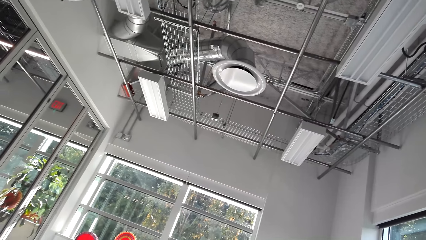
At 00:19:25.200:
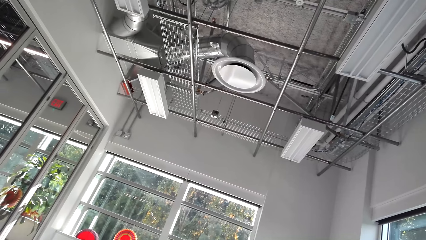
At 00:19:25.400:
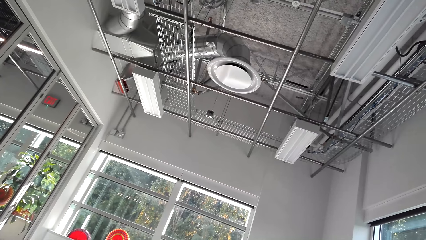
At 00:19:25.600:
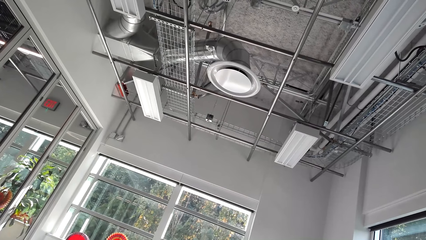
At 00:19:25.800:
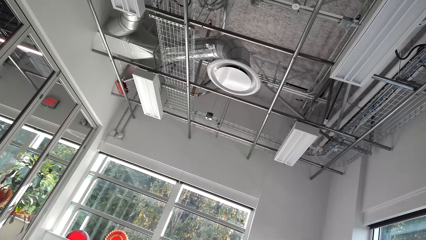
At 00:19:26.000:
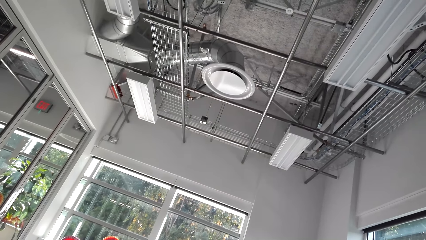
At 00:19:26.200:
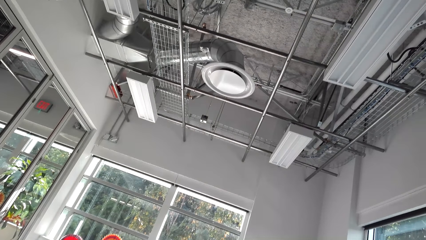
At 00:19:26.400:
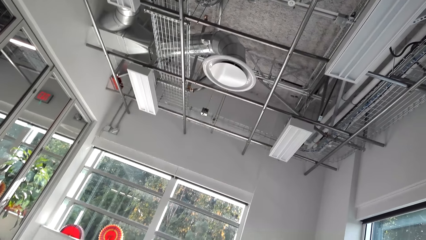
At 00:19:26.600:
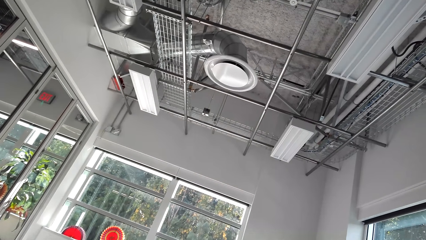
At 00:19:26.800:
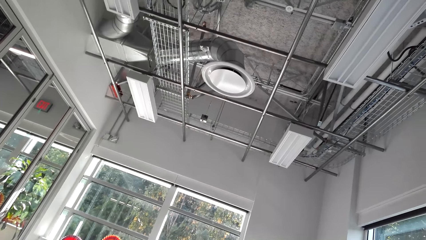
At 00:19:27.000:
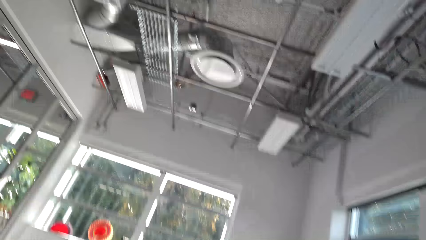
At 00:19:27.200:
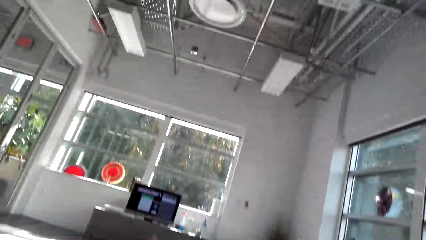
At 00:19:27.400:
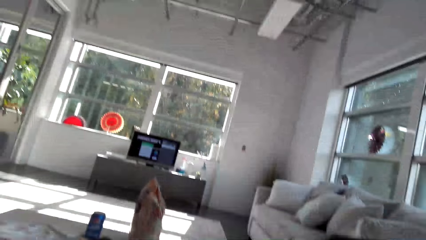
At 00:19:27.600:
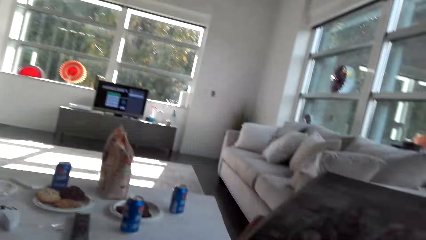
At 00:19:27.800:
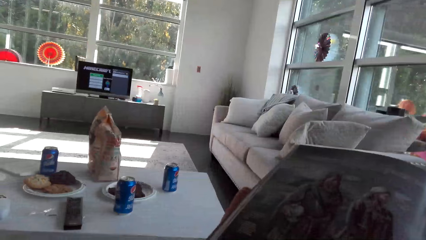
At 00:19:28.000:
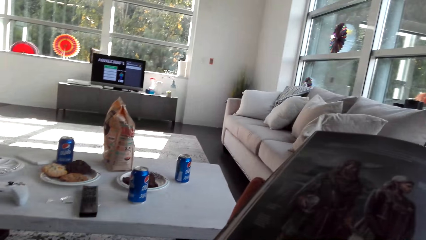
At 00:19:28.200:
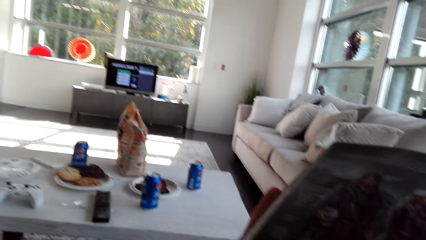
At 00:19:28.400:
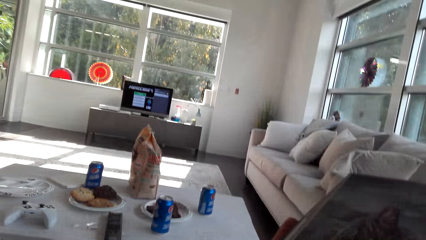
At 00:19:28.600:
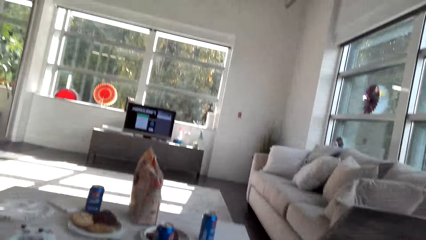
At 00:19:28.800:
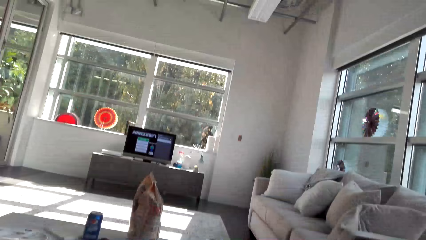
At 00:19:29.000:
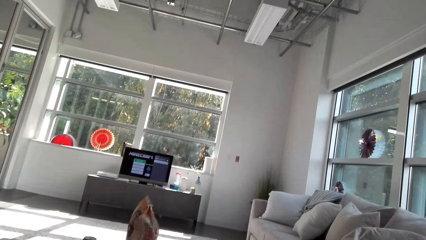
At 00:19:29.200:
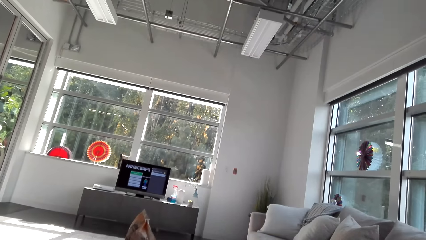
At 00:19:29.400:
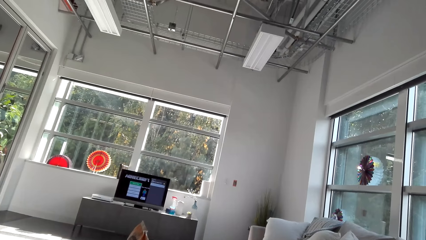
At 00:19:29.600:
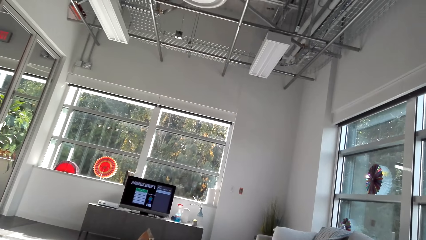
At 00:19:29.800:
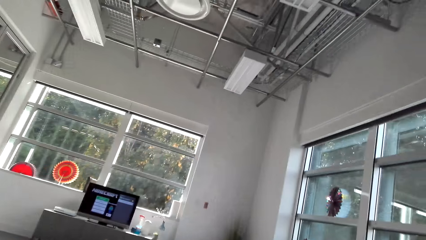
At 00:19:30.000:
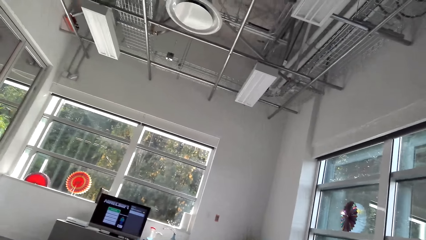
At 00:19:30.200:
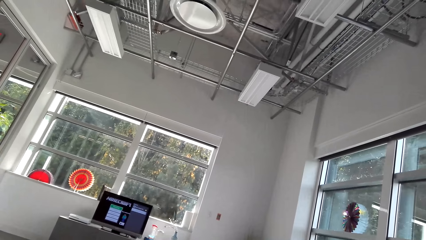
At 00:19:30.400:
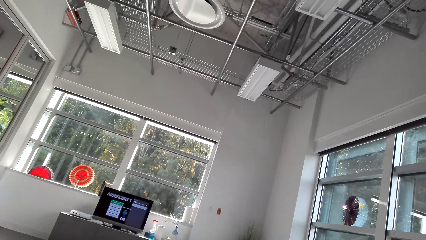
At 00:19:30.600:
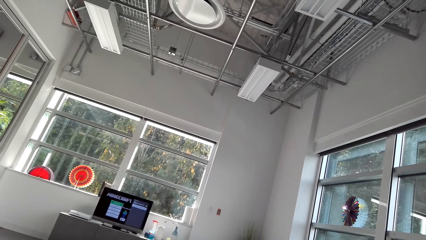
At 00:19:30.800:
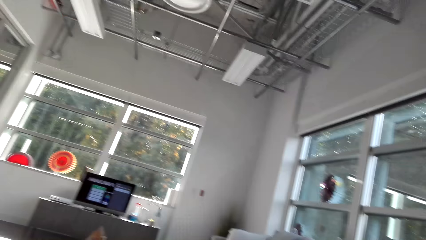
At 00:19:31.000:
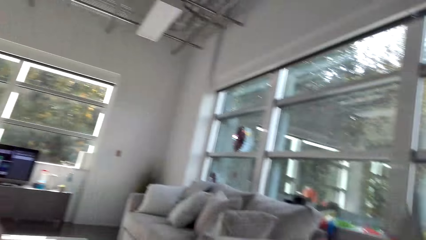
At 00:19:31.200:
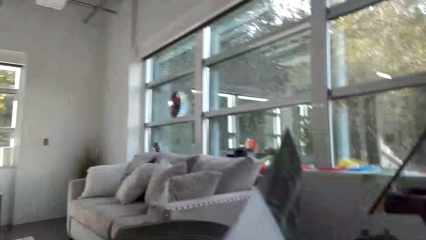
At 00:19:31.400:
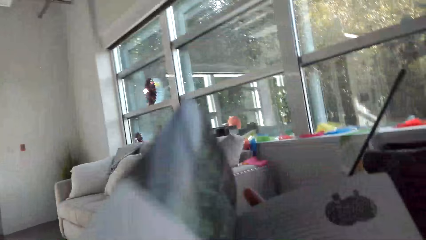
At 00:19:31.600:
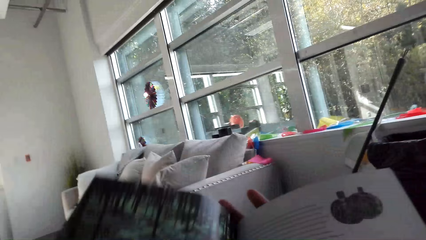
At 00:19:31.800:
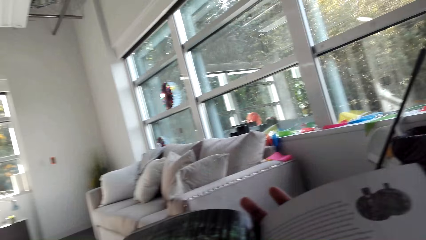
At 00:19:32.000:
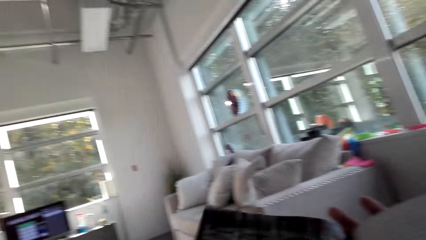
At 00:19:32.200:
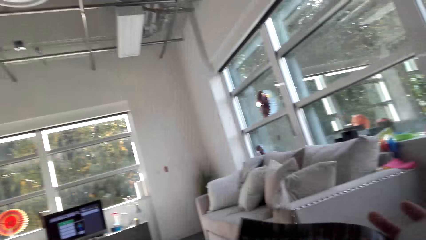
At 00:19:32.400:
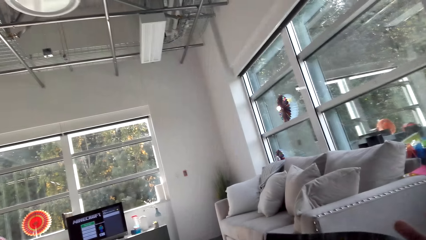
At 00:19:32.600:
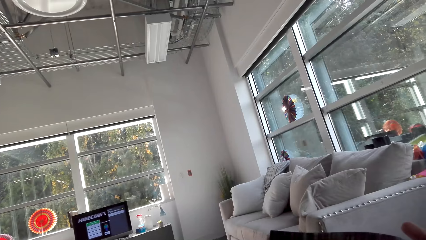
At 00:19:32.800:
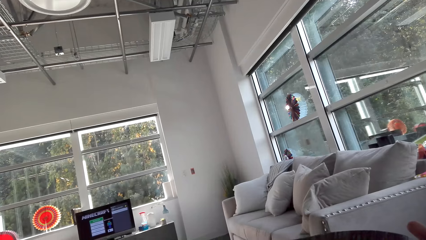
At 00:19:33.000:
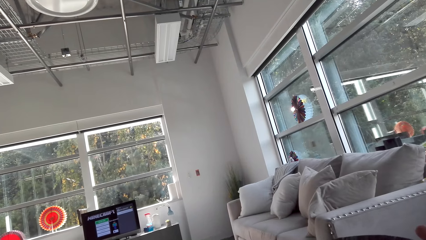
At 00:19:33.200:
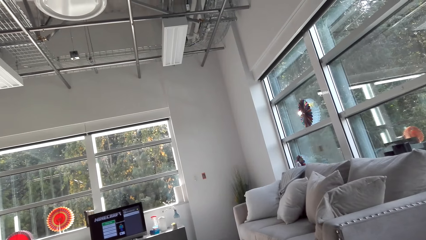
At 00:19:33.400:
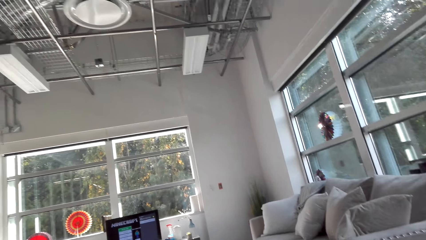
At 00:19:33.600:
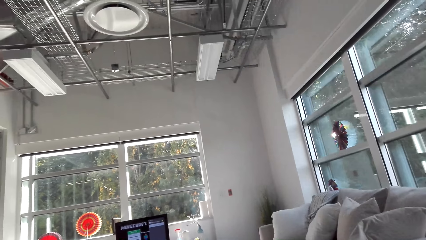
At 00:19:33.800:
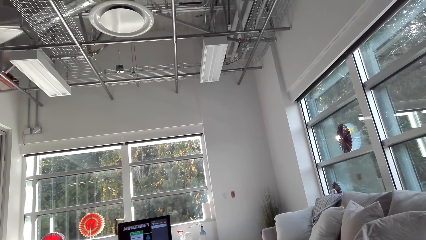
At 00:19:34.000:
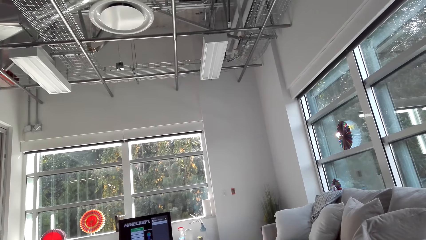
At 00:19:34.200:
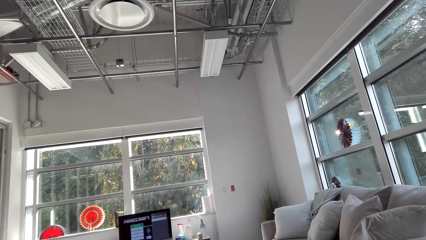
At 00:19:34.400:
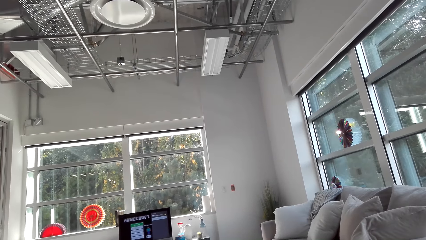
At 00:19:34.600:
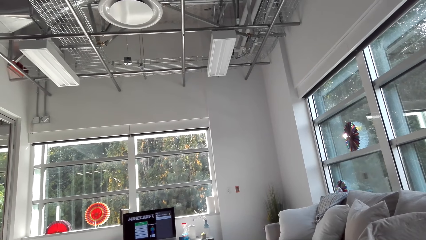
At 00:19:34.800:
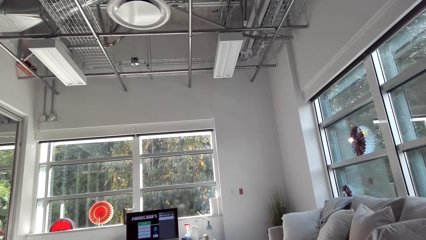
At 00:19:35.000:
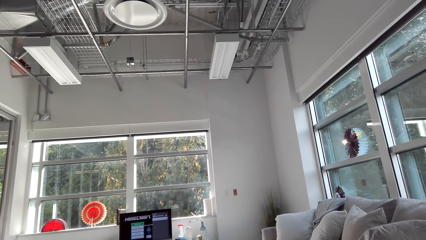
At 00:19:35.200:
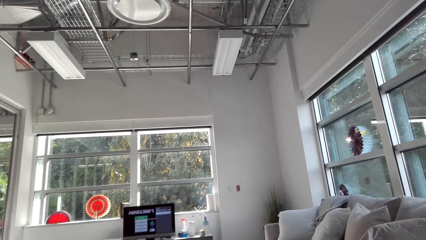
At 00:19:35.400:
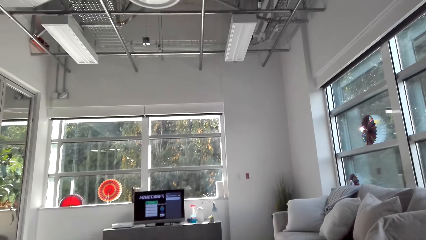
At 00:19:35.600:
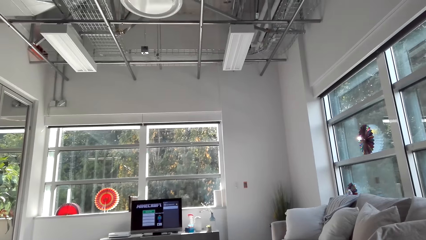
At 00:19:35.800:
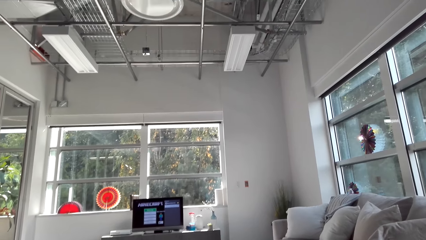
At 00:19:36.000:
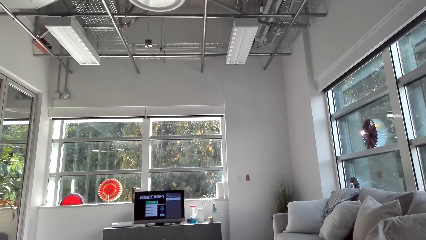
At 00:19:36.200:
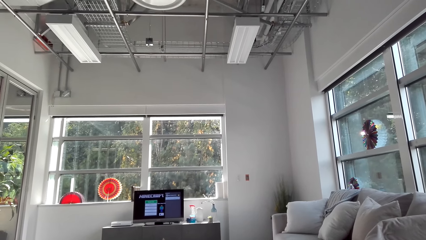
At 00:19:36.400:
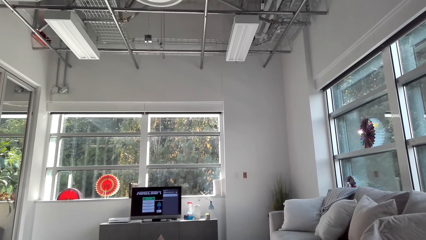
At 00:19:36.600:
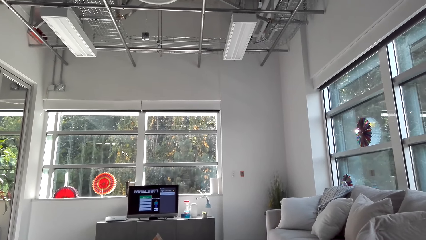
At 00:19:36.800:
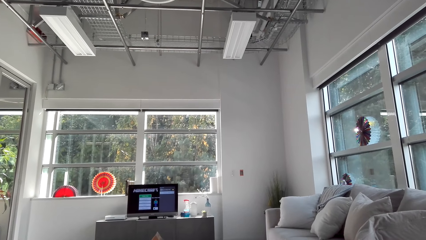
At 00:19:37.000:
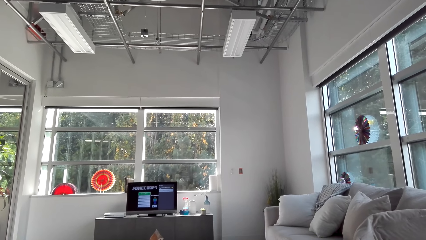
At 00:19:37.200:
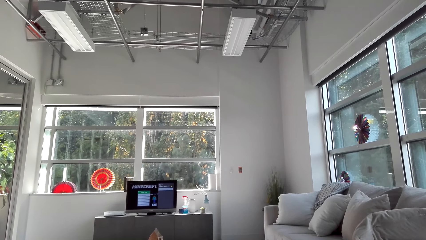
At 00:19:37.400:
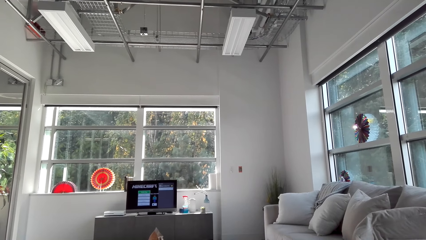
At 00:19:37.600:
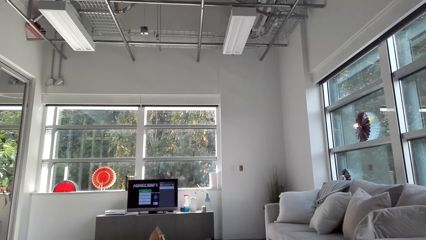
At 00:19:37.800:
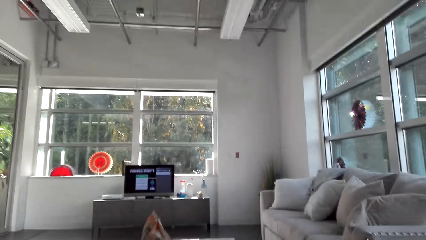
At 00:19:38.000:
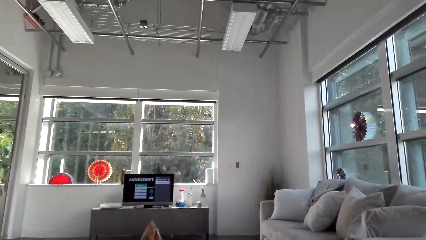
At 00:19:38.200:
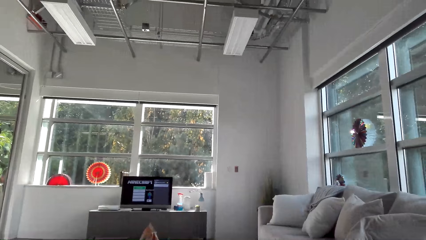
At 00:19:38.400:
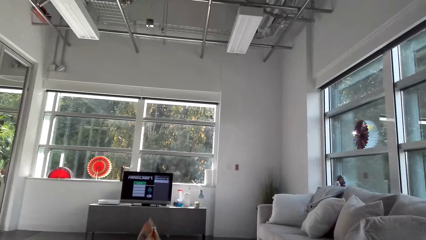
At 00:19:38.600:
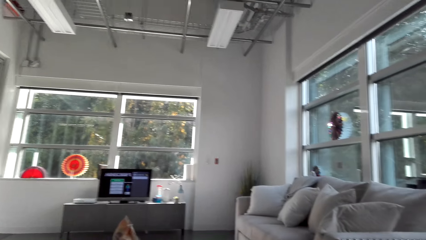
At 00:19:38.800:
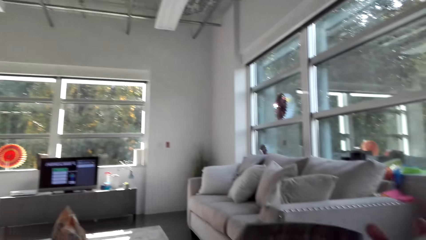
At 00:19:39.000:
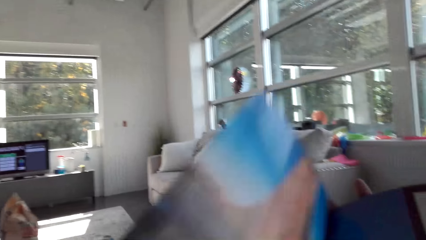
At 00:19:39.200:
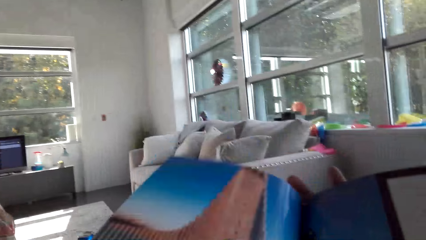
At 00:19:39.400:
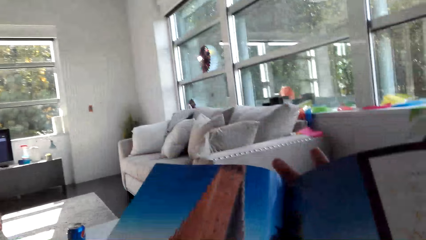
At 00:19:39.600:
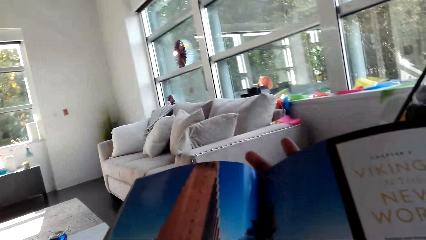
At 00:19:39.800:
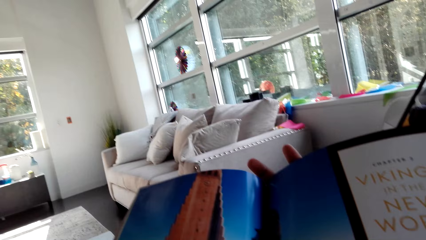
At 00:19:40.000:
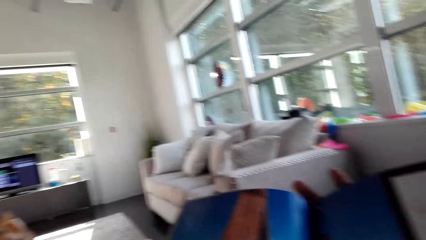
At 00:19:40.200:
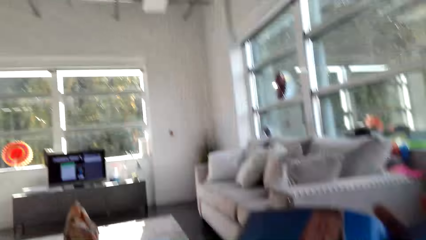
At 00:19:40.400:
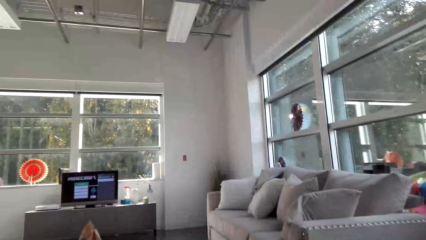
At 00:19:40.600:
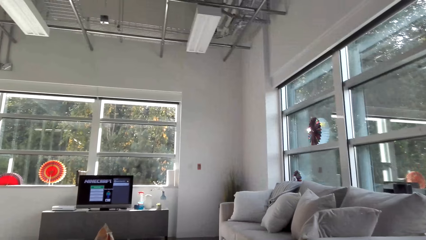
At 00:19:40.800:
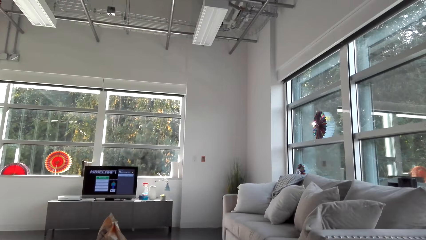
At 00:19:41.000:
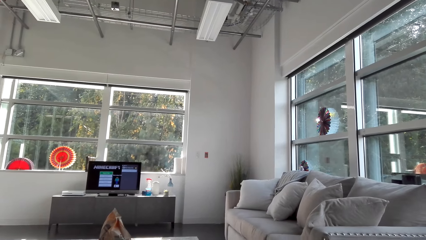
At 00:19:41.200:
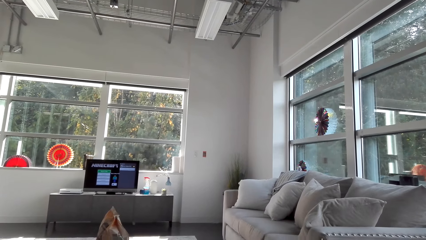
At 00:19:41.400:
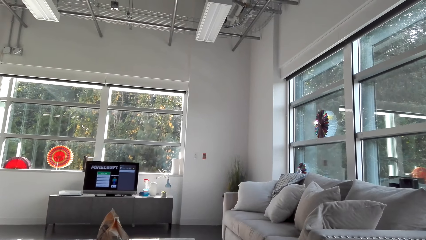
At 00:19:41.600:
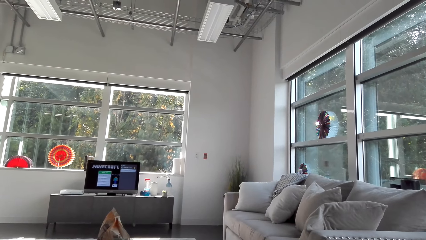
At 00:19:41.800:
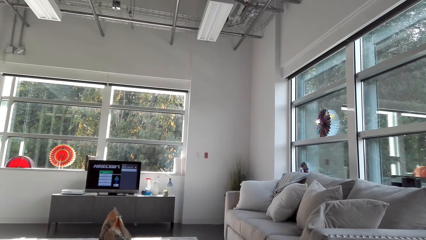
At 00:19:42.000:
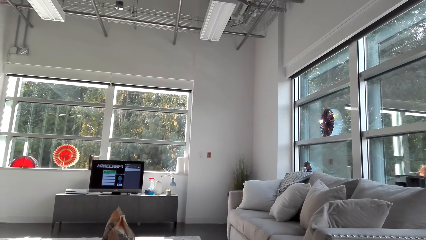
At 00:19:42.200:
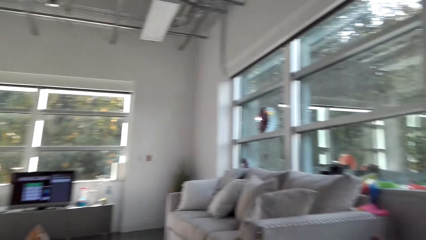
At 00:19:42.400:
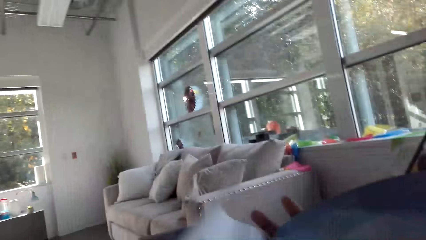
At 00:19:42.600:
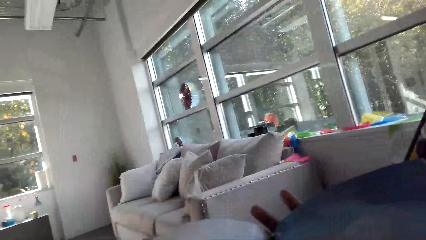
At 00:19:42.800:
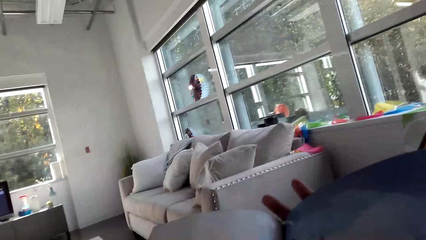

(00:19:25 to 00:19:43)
The camera wearer looks at the magazine. They look around the house. They turn the pages of the magazine. They read the magazine. They look around the house. They turn the pages of the magazine. They read the magazine. They look around the house.
